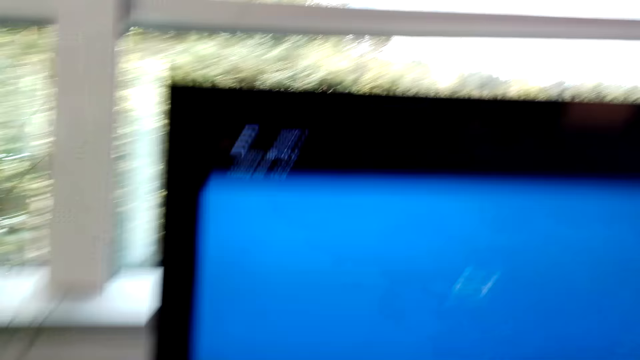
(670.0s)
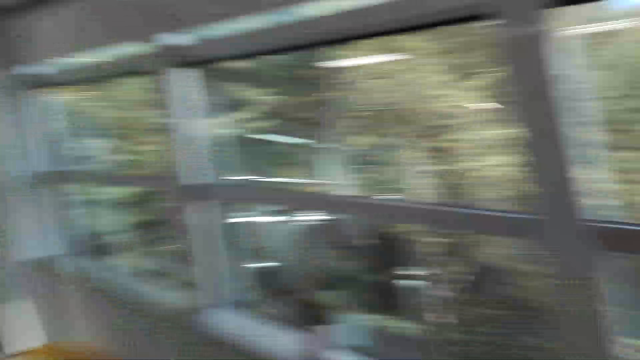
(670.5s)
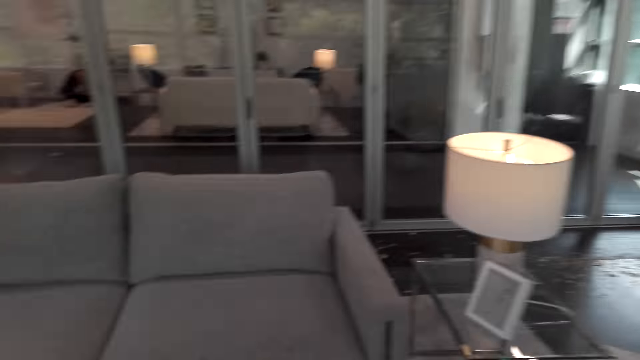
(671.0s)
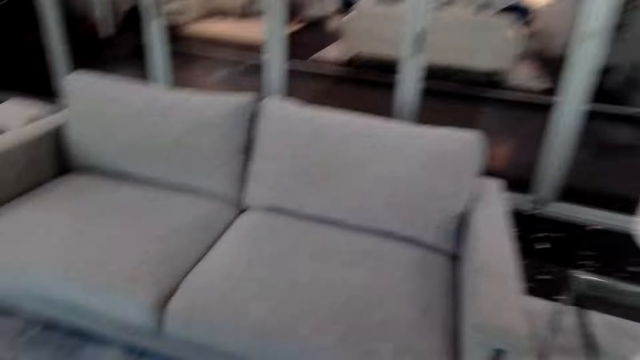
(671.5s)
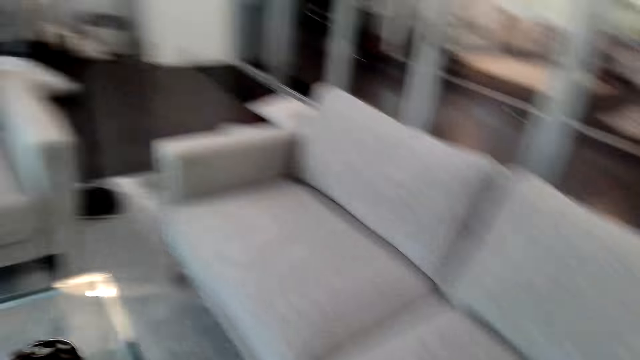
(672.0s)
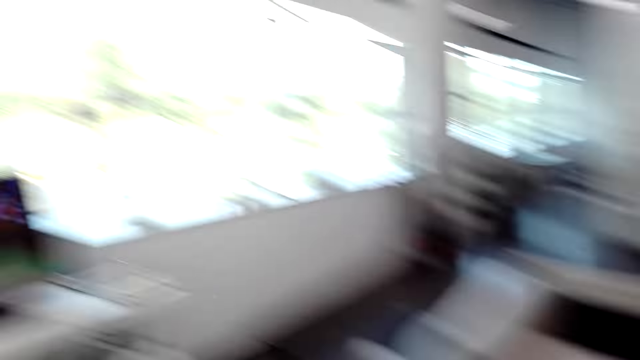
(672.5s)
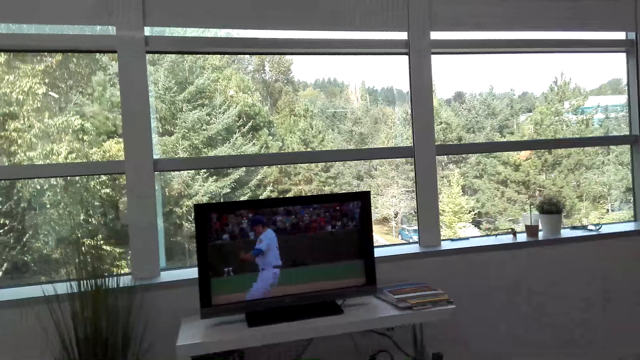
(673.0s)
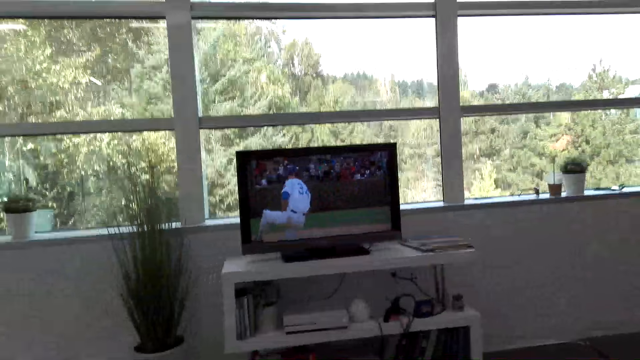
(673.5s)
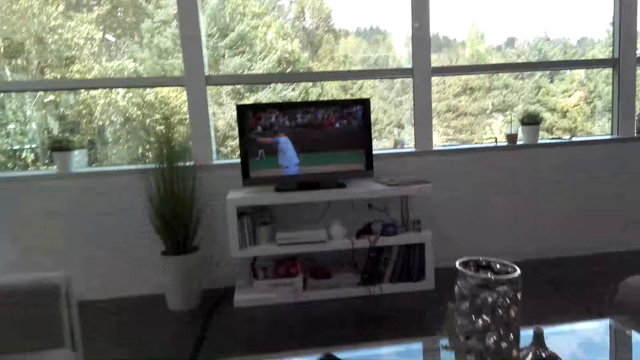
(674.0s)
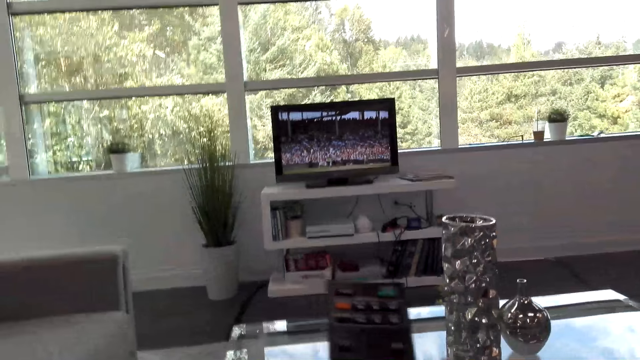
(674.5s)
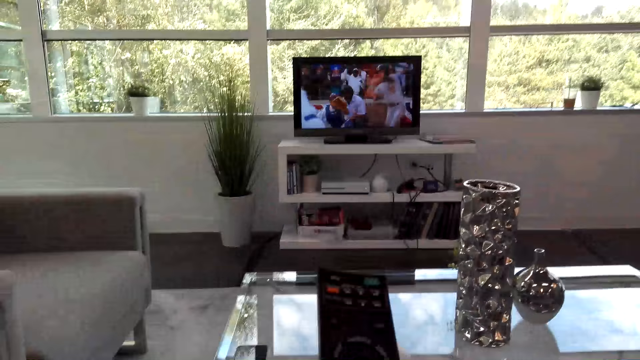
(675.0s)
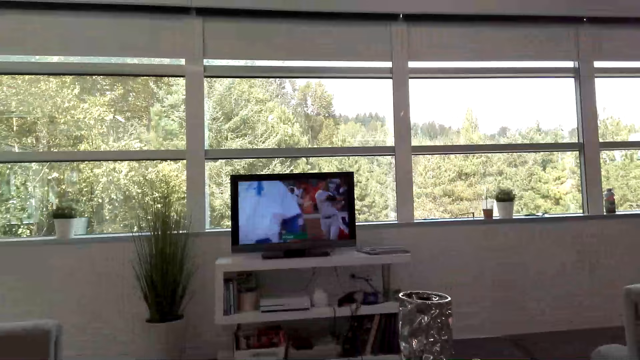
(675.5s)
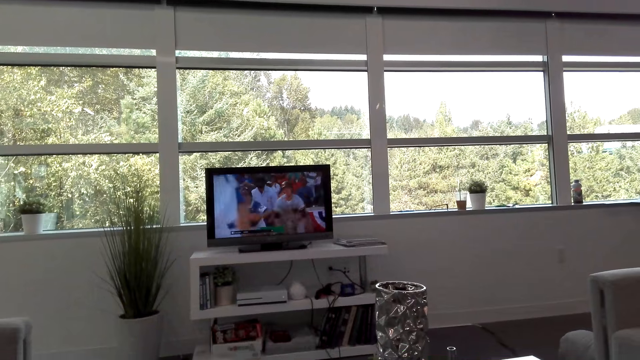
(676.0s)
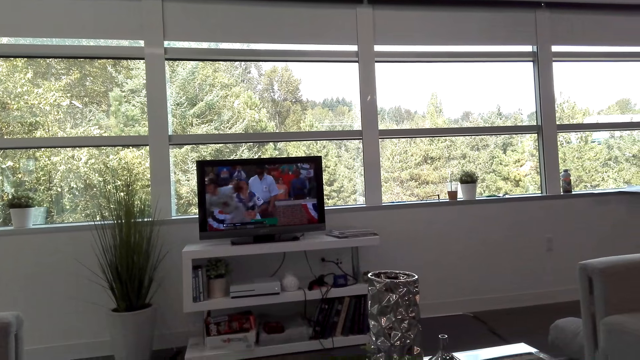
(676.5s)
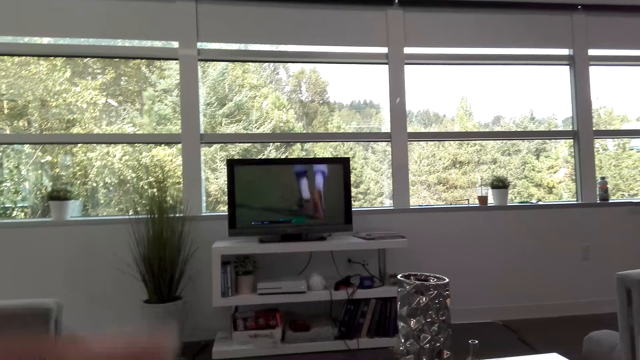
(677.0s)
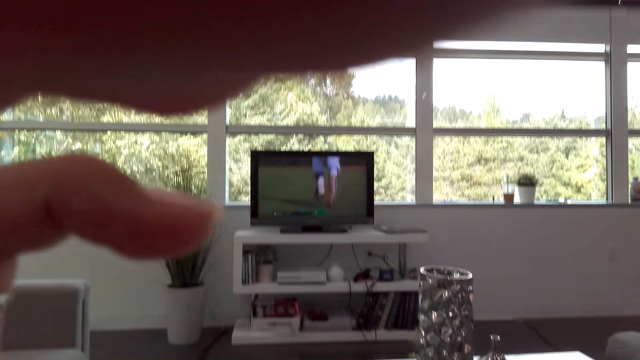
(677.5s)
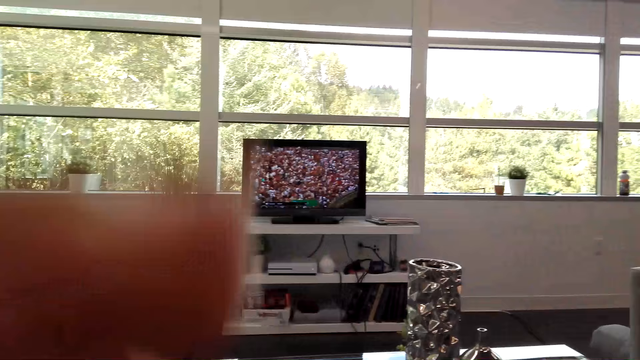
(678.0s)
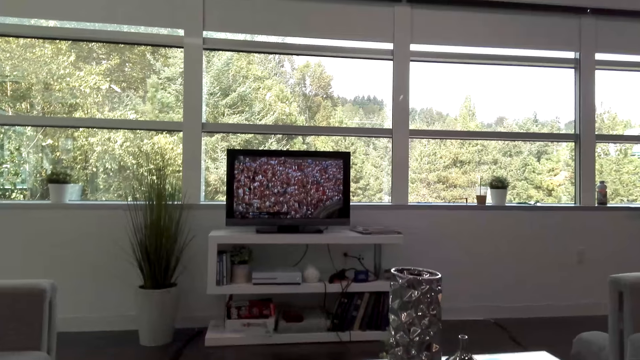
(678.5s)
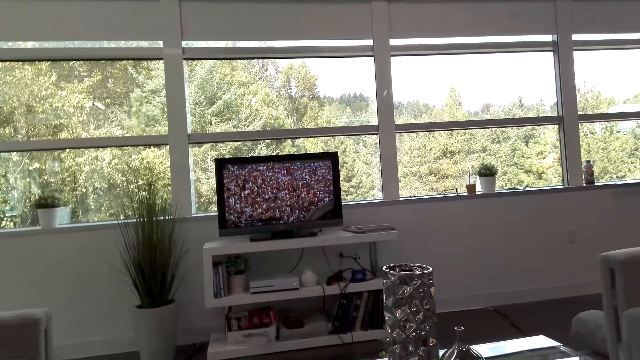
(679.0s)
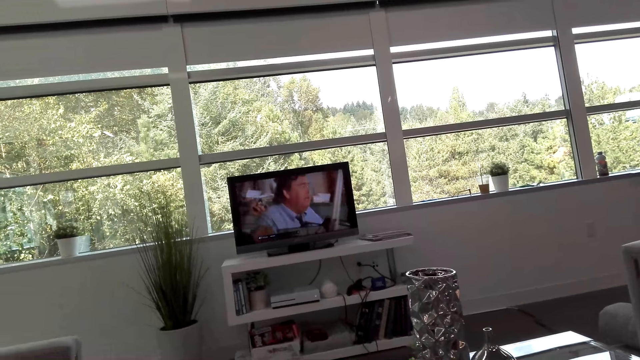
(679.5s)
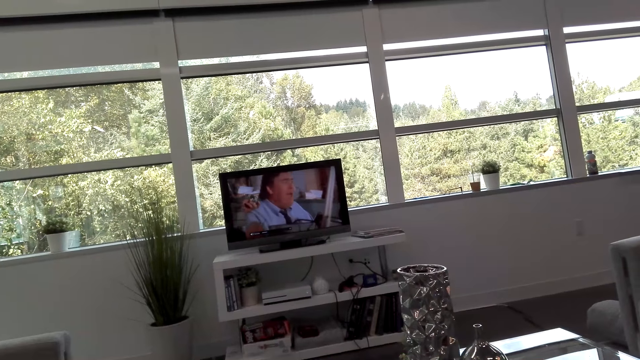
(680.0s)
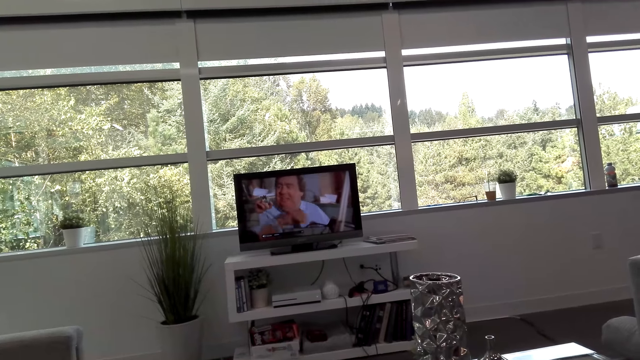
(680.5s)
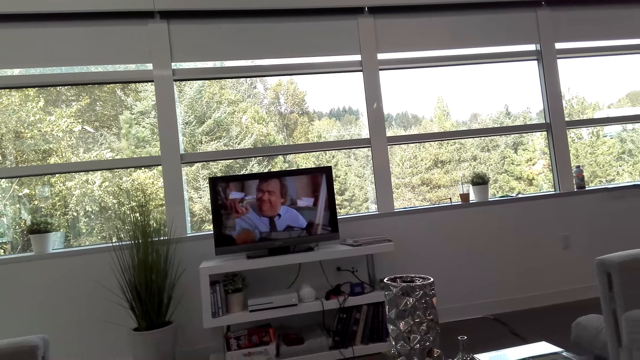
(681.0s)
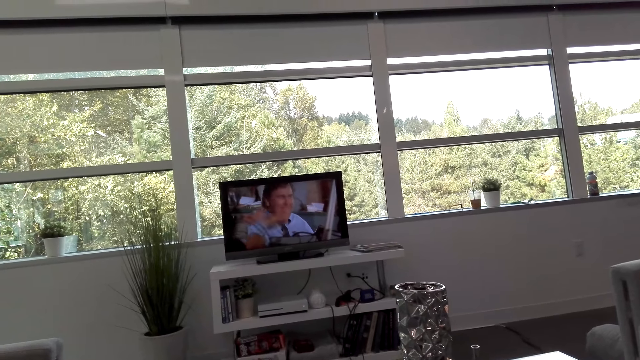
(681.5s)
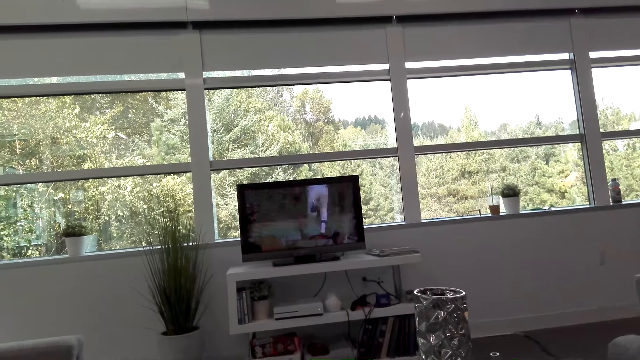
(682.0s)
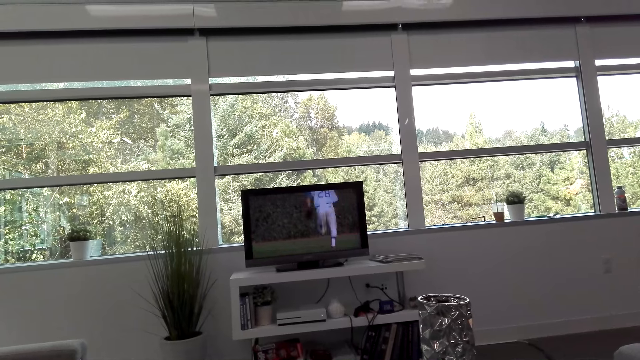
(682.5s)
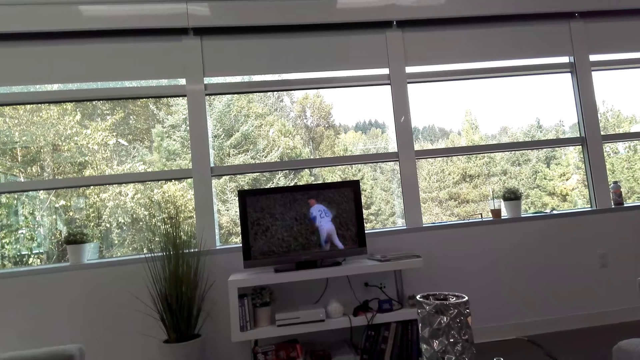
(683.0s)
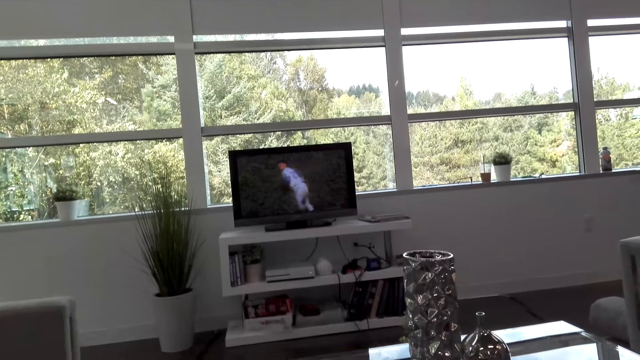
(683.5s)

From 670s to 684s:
The camera wearer moves around the room. They stare around in the room. They look at the television. They operate the remote. They look at the television. They adjust the camera. They touch the camera on the head. They watch the television.

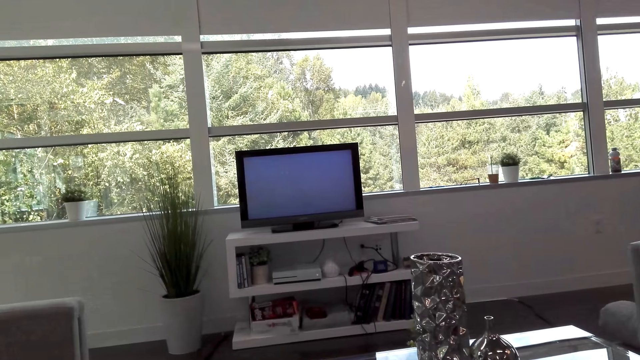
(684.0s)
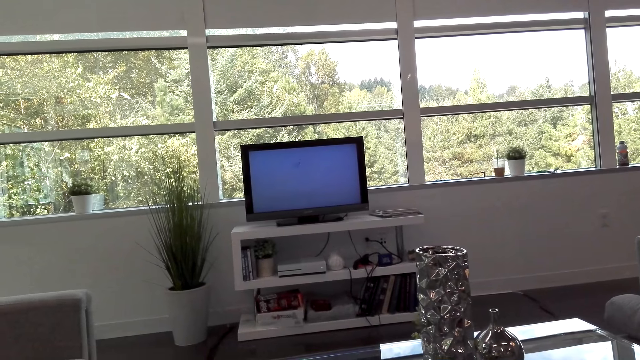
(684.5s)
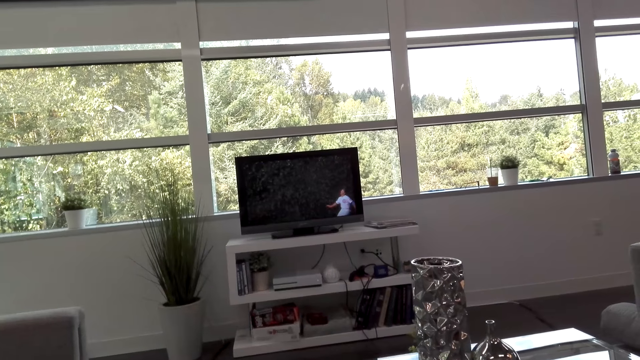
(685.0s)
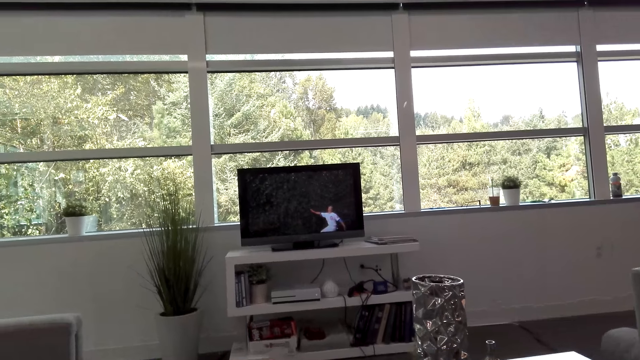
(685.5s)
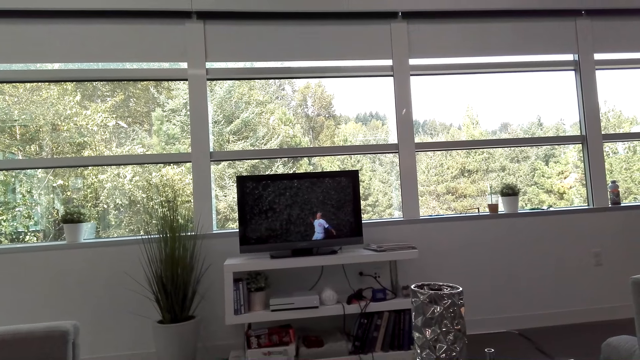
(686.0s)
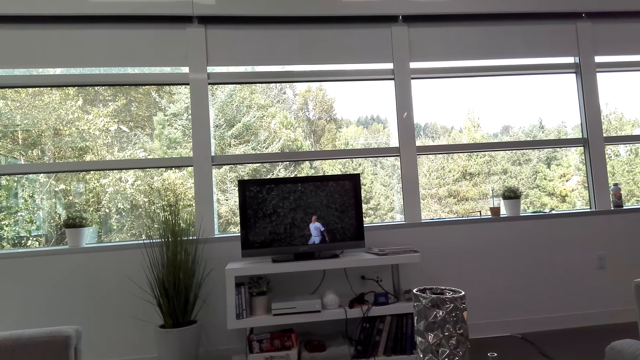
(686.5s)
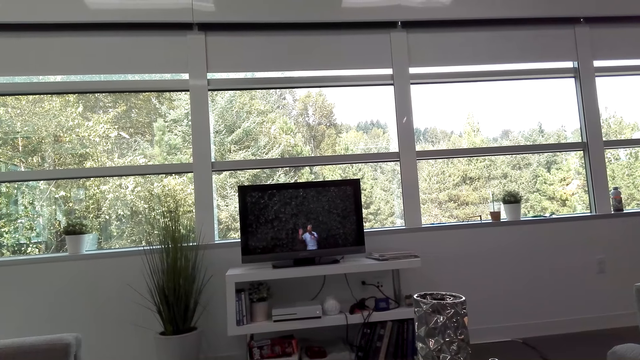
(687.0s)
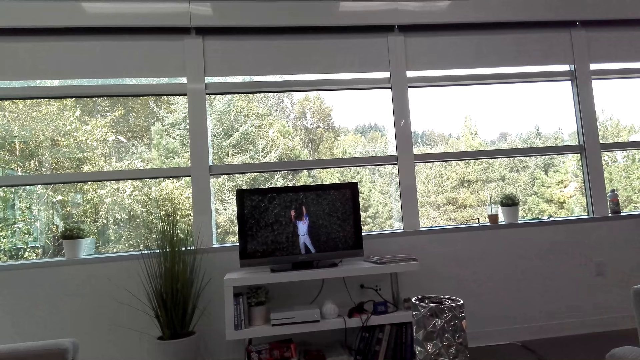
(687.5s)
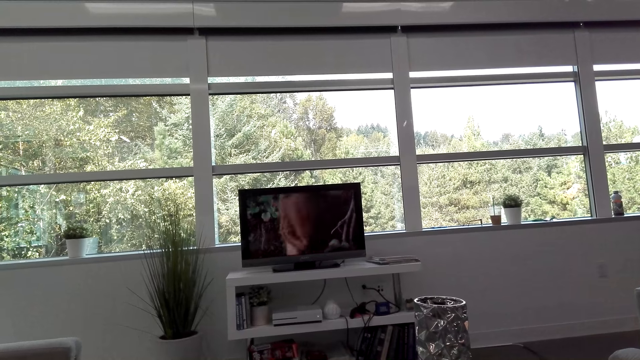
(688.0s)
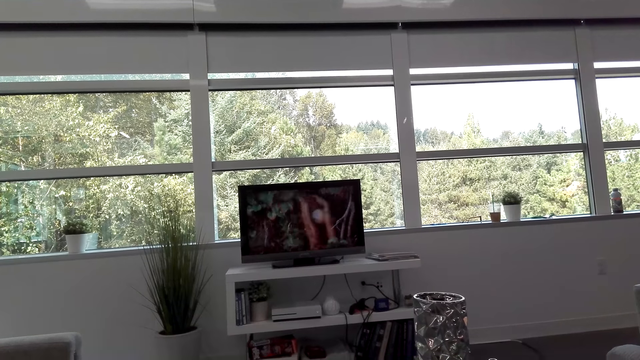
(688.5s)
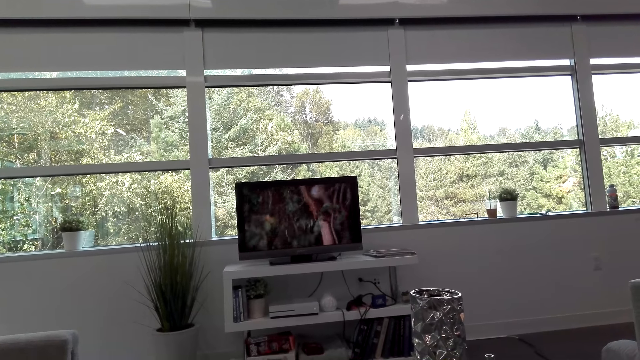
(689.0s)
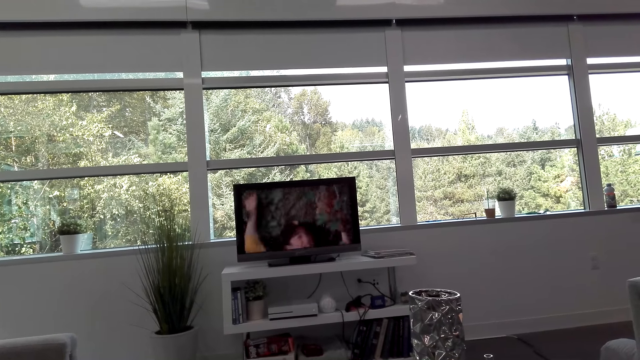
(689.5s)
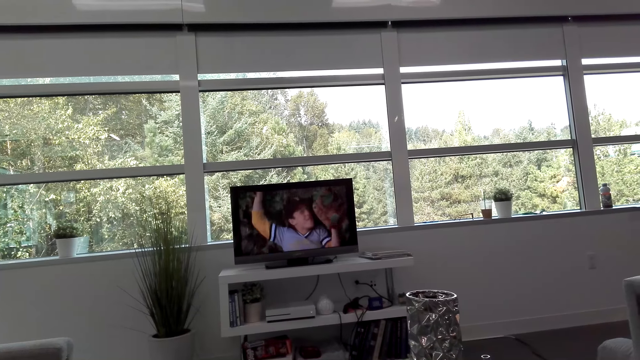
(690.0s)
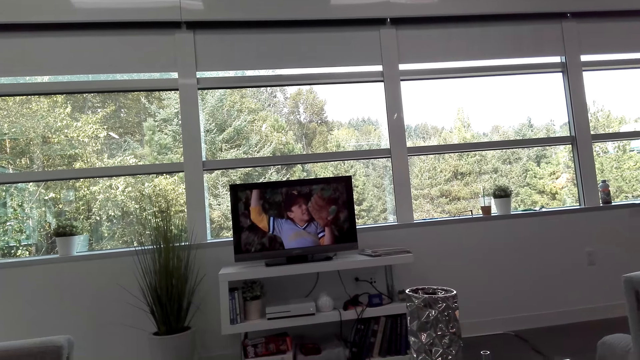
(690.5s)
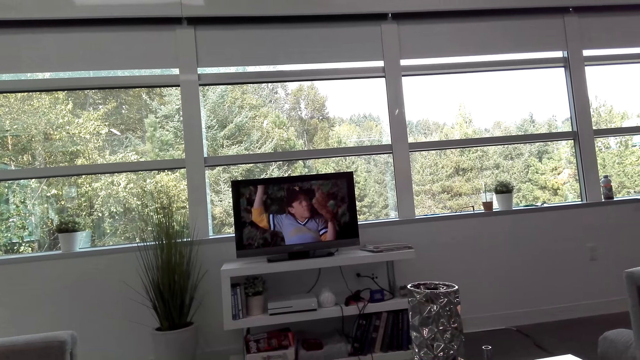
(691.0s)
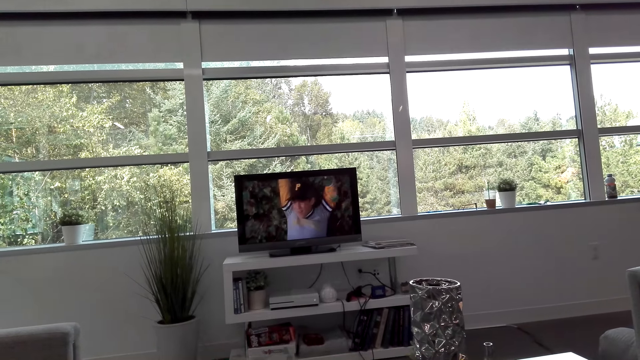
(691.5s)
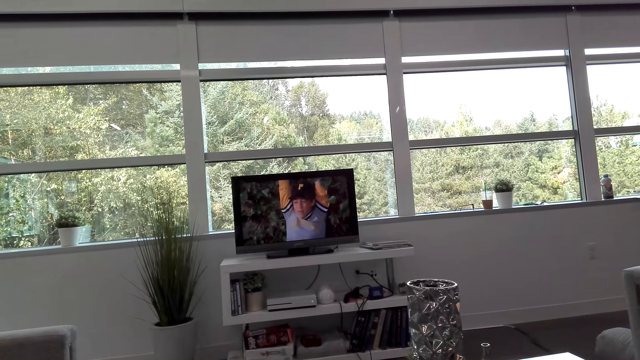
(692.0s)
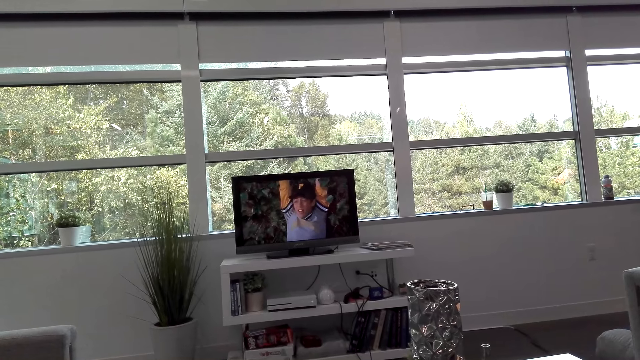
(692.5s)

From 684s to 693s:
The camera wearer watches the video on the television.
